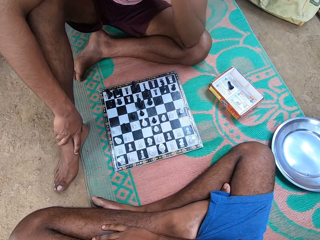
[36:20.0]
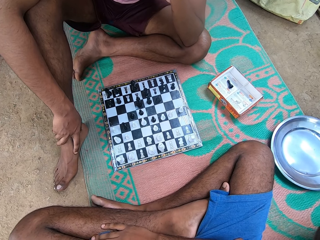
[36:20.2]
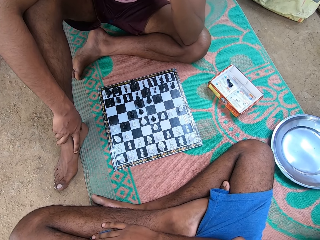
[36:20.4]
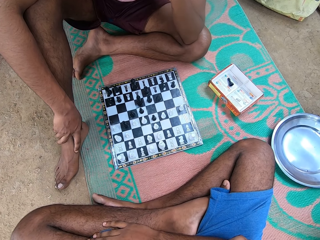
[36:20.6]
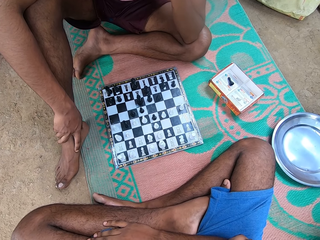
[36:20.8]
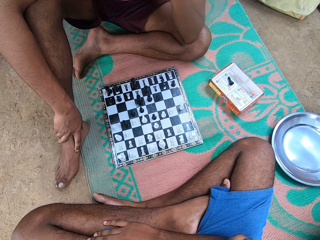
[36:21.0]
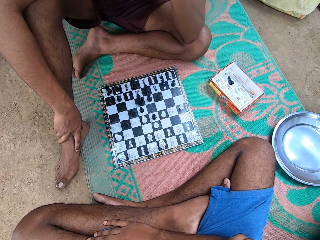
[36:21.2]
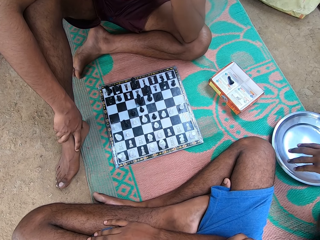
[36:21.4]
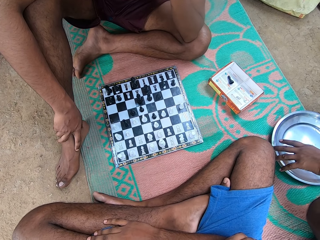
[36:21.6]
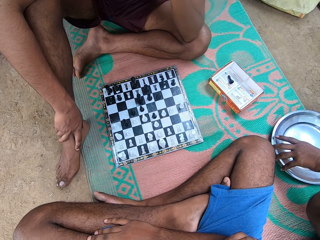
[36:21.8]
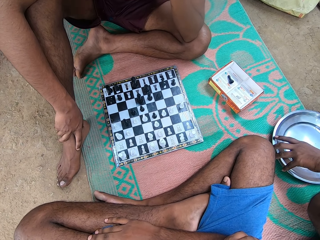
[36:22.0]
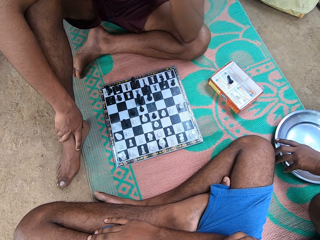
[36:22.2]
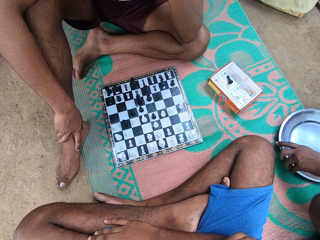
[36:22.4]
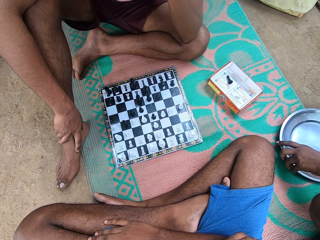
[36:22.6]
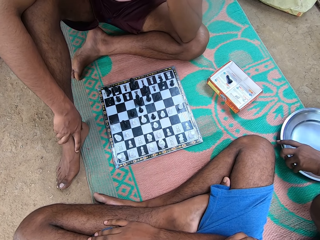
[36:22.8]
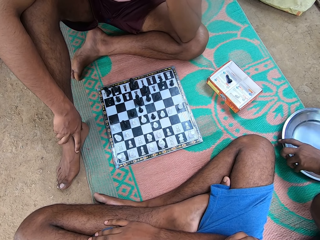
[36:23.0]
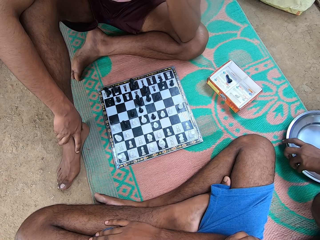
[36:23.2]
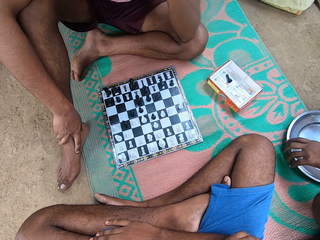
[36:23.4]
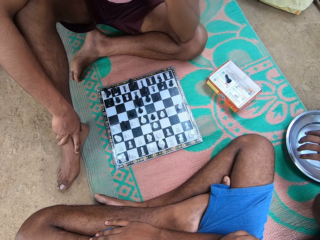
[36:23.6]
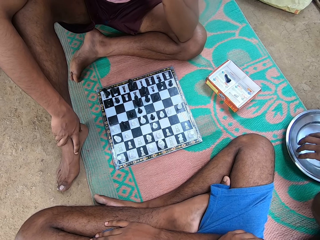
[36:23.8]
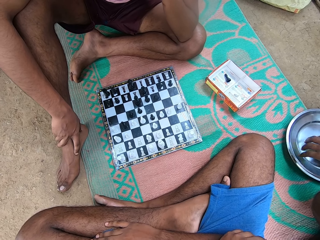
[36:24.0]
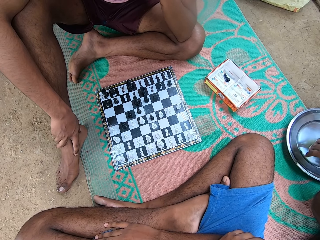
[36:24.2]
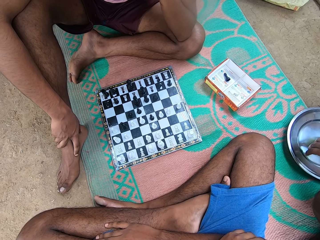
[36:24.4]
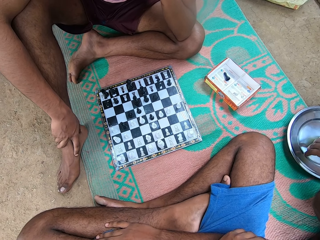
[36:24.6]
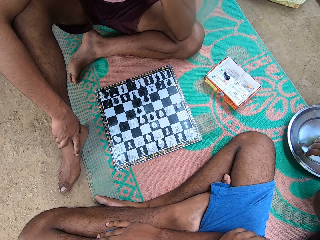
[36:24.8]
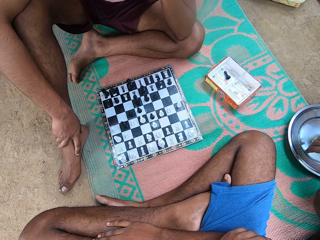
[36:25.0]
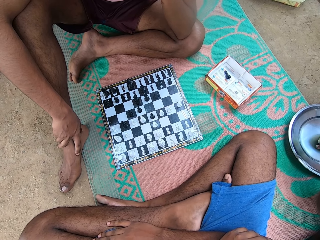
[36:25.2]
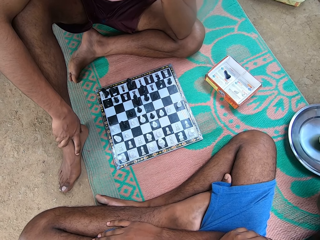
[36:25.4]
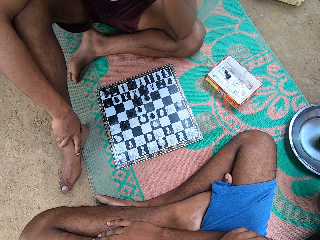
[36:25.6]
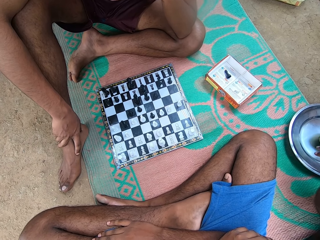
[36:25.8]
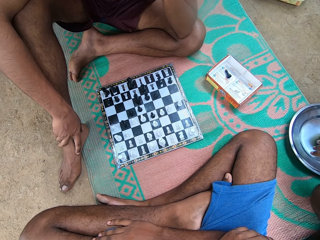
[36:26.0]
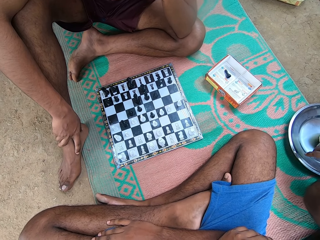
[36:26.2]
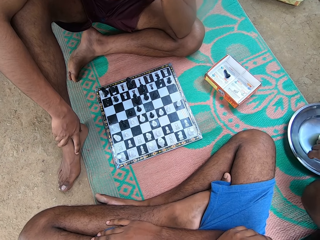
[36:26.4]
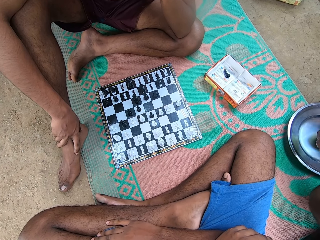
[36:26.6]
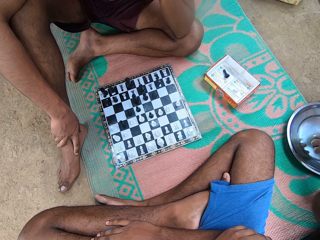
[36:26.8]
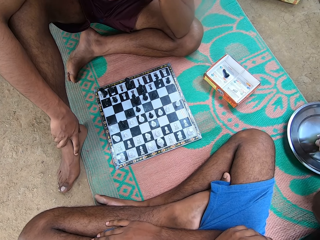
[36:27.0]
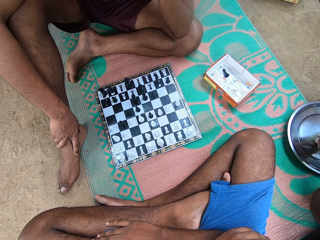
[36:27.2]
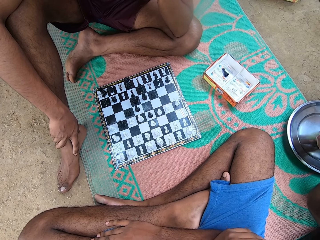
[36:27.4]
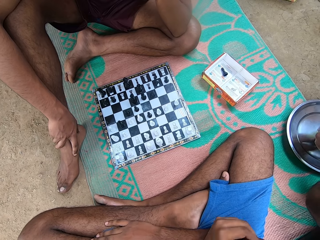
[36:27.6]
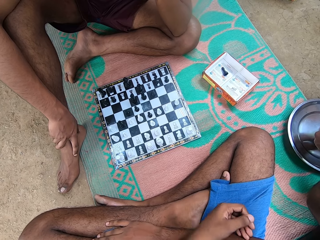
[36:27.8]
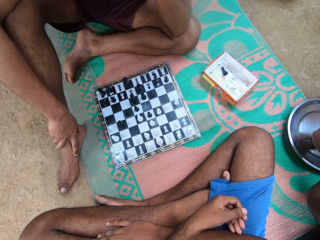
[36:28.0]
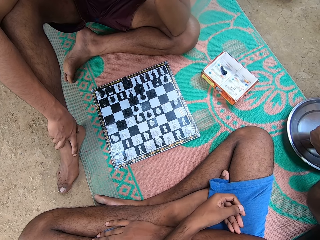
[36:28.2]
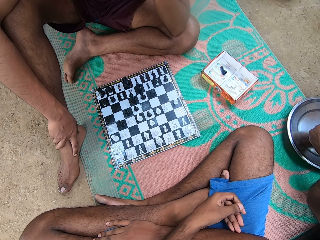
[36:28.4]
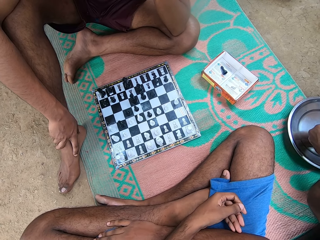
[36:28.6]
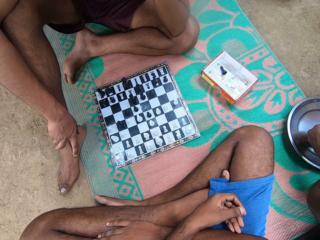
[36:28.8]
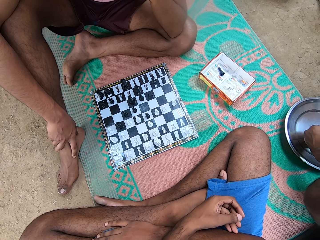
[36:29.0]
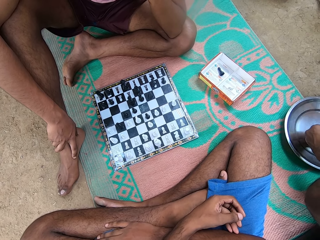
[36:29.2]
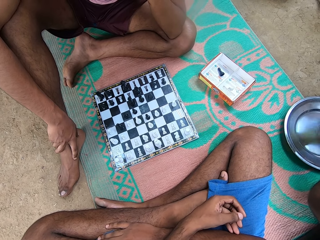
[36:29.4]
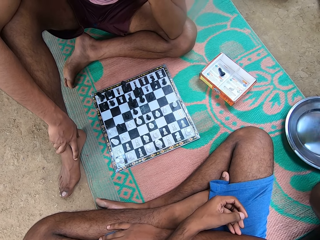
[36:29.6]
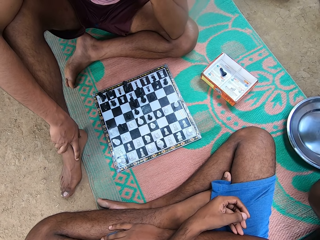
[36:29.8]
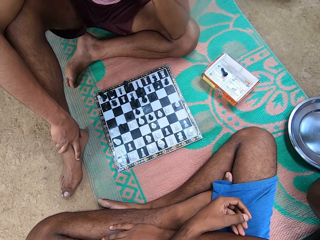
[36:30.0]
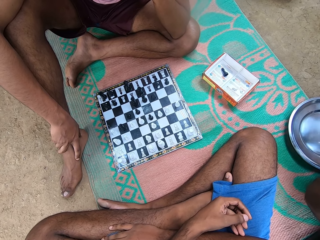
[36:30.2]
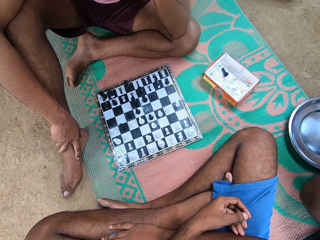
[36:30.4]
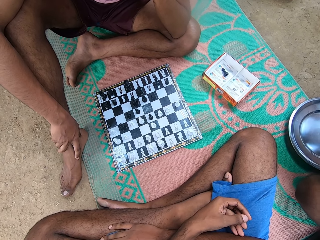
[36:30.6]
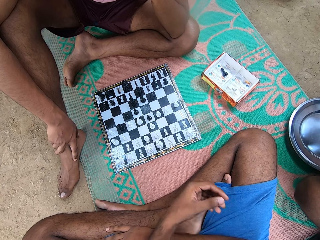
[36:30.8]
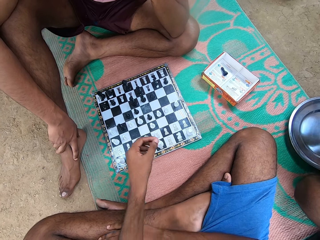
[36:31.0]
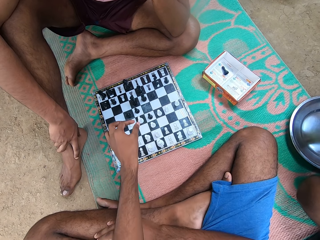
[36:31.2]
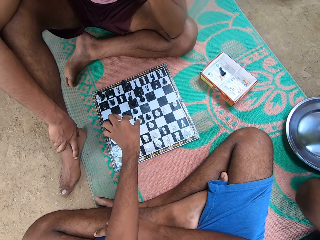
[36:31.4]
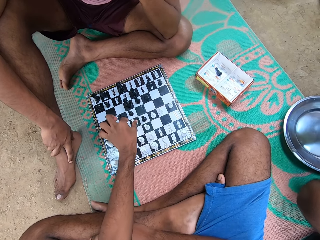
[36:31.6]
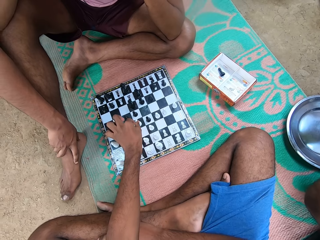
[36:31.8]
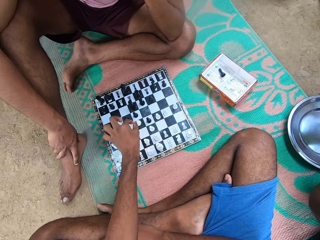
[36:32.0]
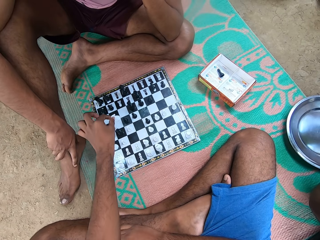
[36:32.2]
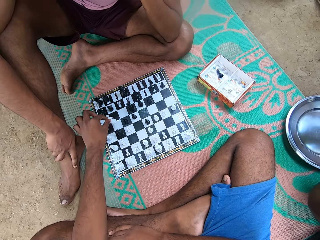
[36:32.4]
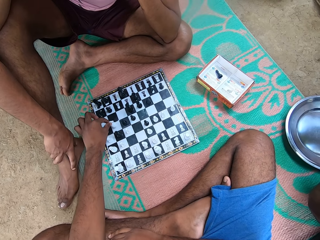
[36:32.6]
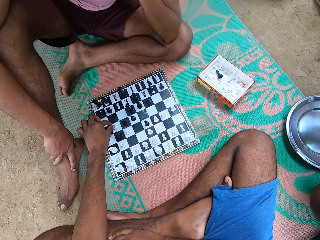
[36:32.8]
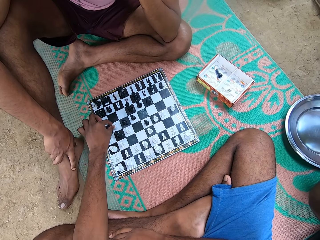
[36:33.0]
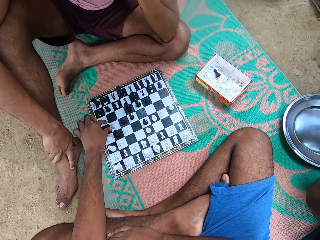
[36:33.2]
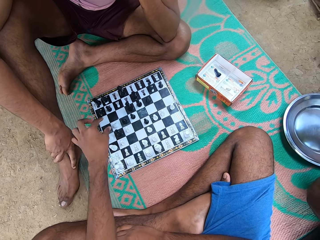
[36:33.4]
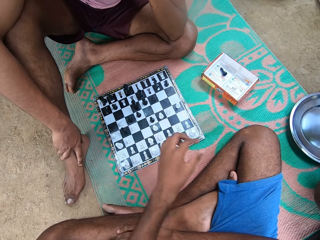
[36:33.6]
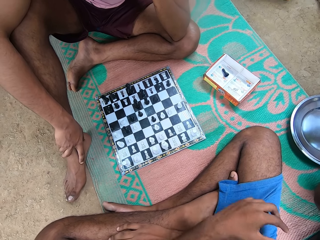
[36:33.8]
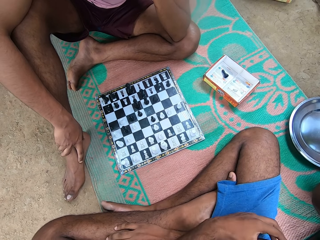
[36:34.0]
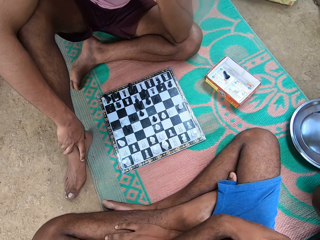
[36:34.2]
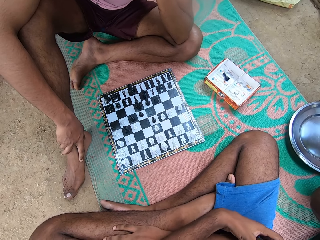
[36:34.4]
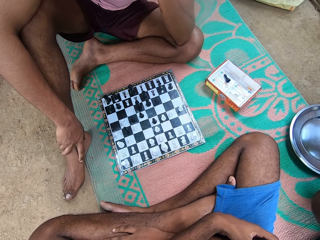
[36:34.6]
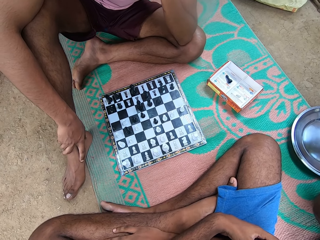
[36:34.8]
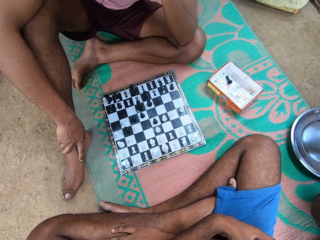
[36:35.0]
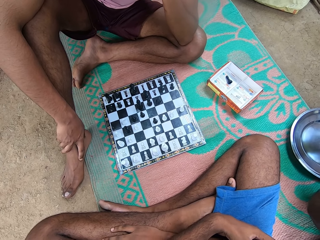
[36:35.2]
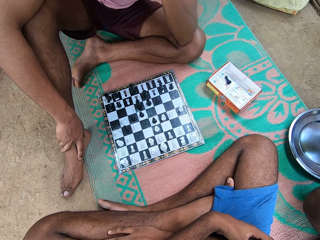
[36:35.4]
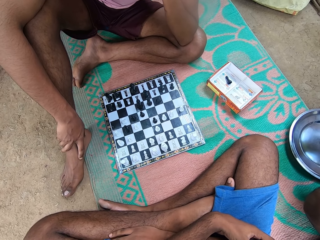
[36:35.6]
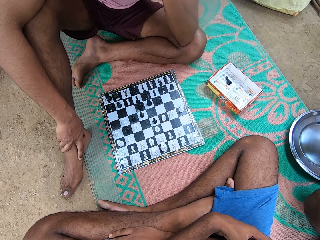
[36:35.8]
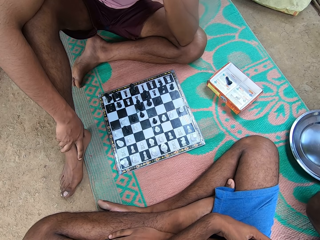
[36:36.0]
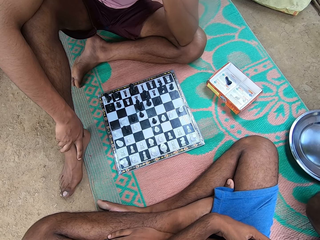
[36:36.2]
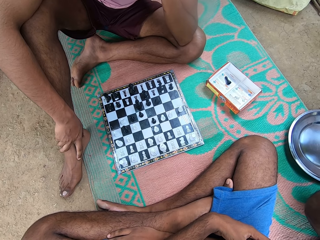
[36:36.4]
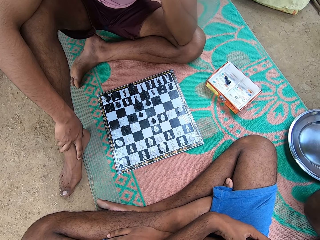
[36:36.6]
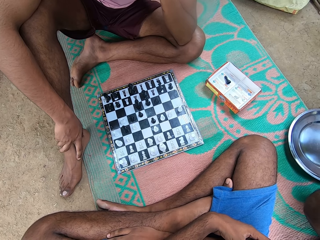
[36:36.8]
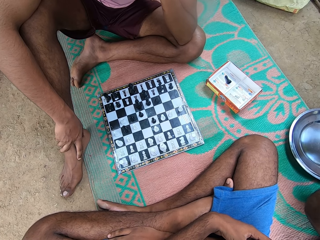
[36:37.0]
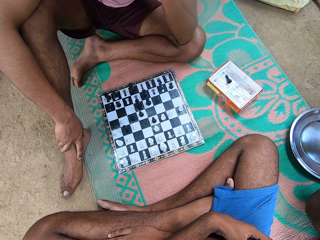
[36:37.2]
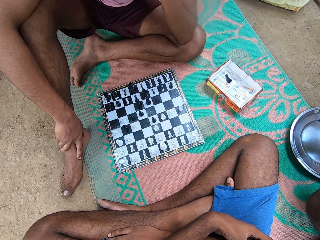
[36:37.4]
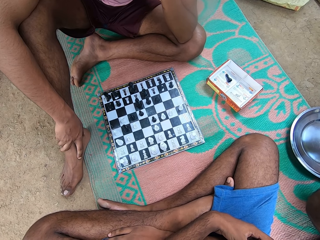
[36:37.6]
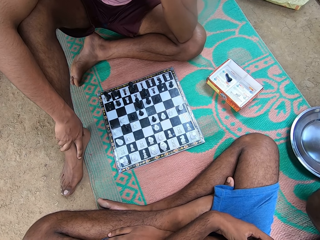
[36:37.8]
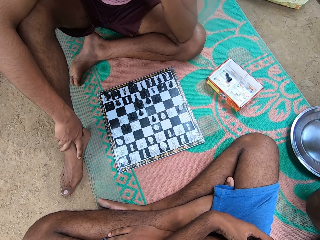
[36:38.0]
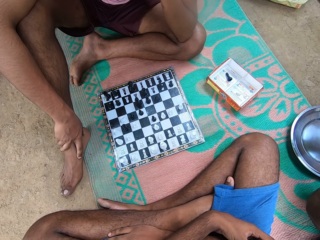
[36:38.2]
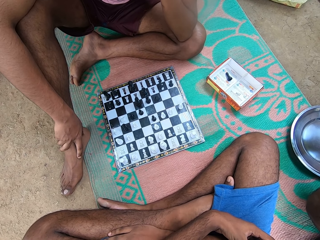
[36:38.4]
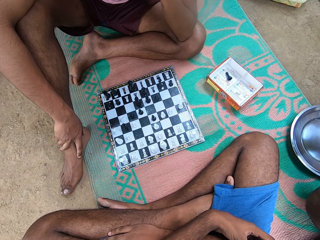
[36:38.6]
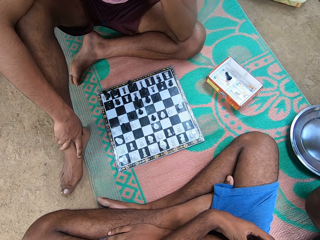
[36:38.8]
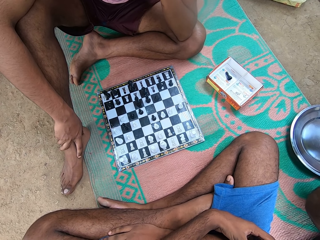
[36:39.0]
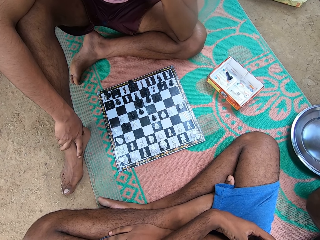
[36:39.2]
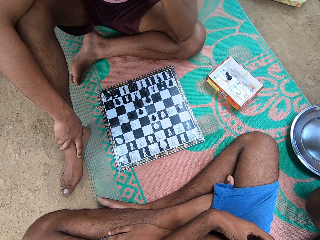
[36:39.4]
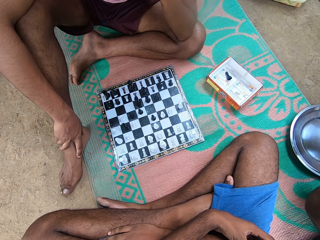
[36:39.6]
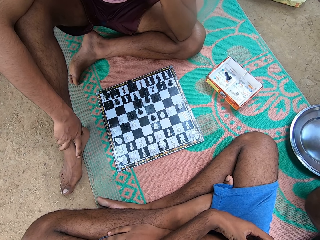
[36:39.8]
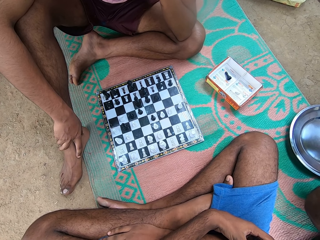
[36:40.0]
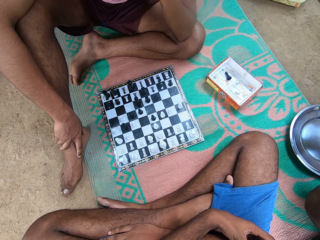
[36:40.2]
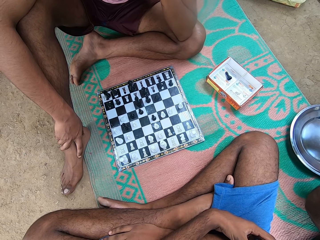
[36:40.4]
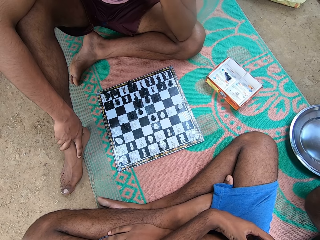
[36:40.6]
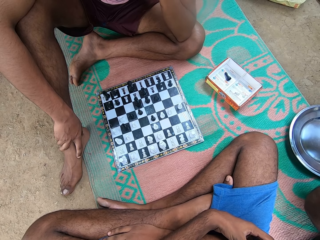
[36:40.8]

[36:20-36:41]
A man puts a plate on the ground. He adjusts the plate and moves the plate. The camera wearer moves a pawn on the chessboard. They look at the chessboard.
